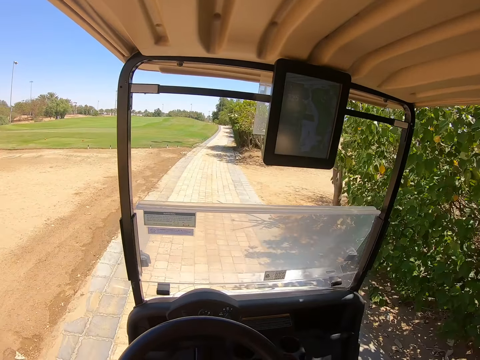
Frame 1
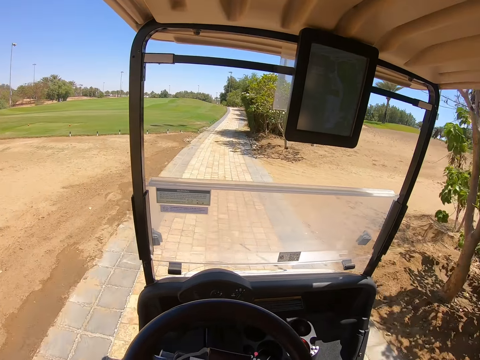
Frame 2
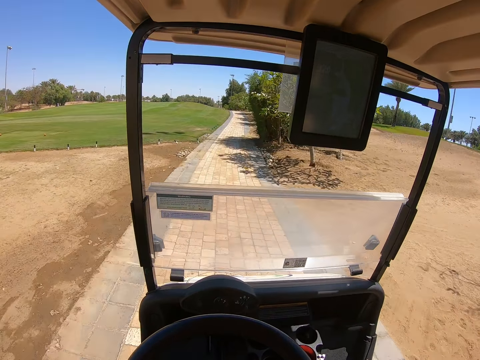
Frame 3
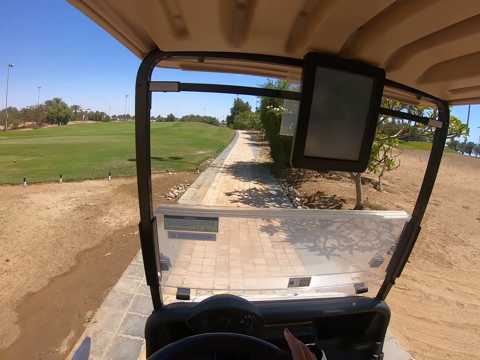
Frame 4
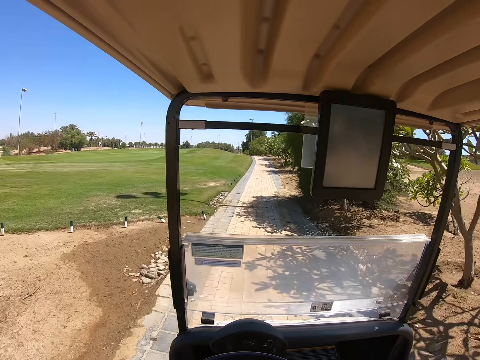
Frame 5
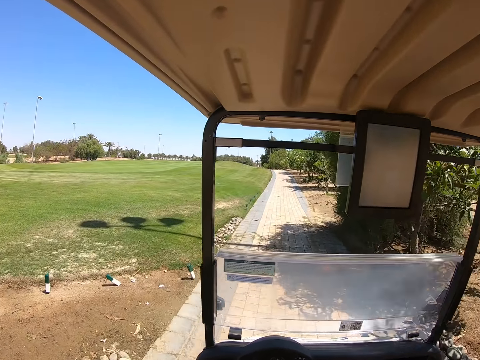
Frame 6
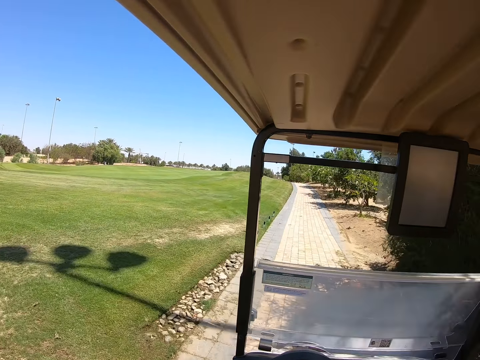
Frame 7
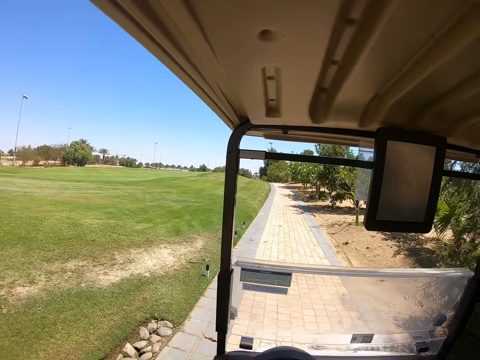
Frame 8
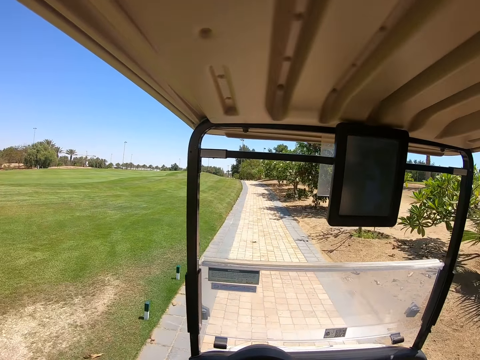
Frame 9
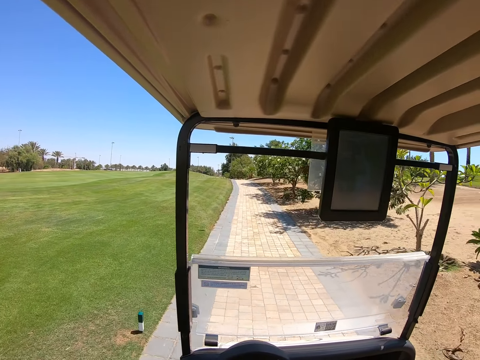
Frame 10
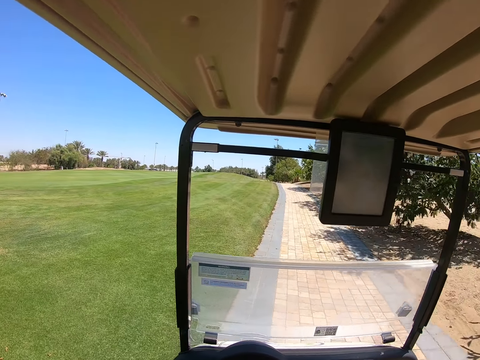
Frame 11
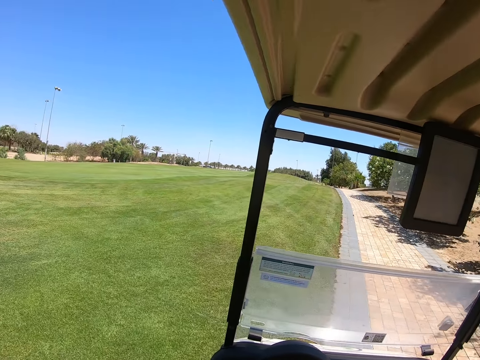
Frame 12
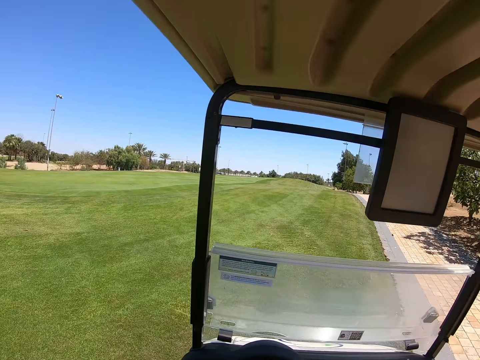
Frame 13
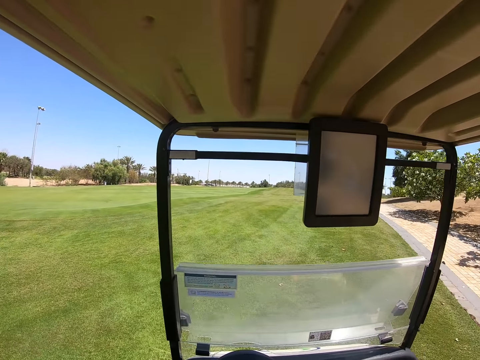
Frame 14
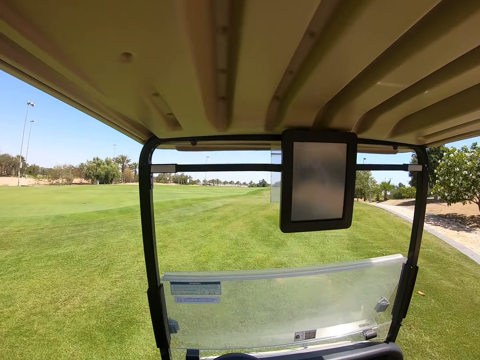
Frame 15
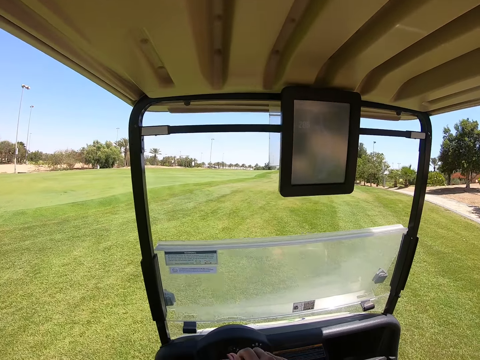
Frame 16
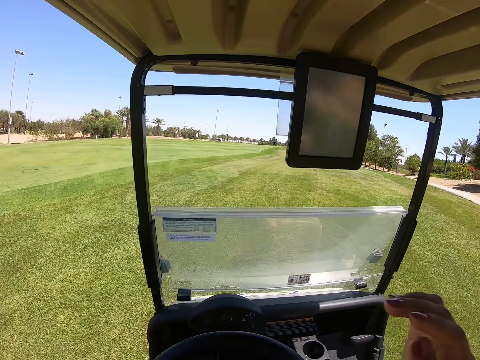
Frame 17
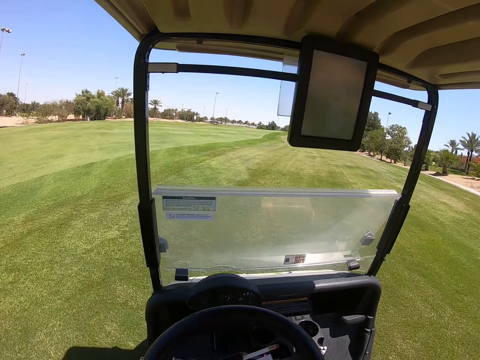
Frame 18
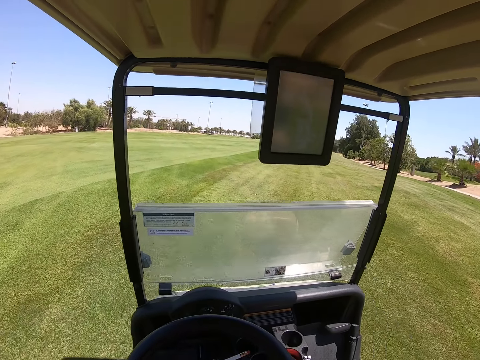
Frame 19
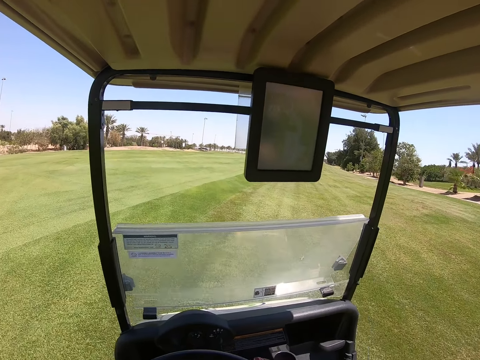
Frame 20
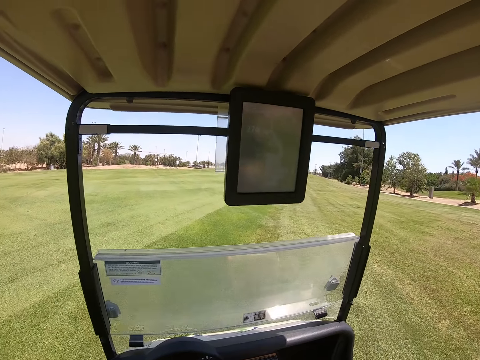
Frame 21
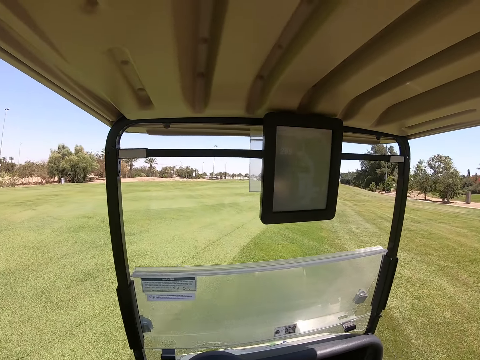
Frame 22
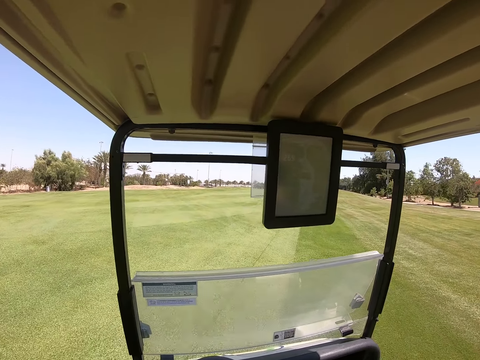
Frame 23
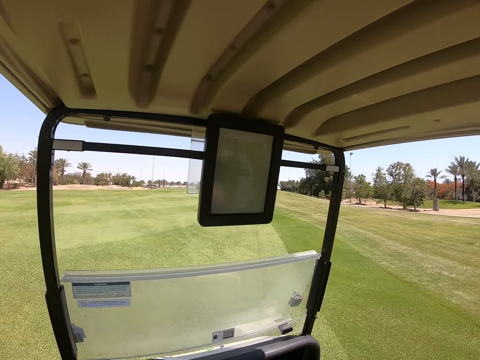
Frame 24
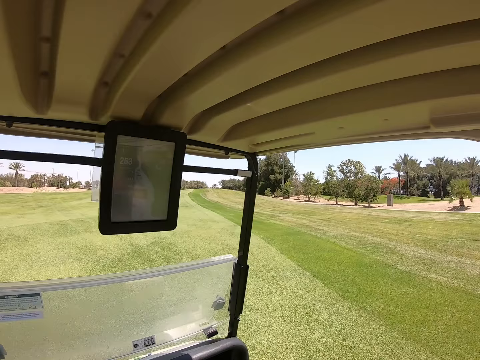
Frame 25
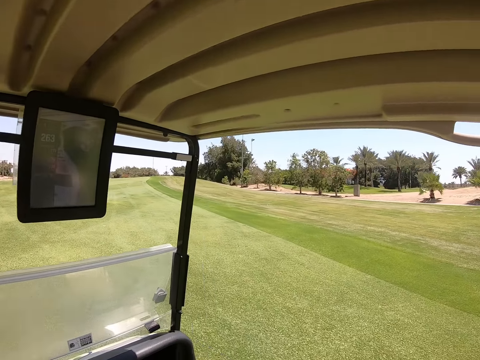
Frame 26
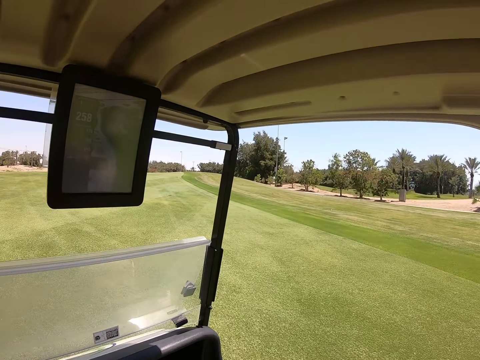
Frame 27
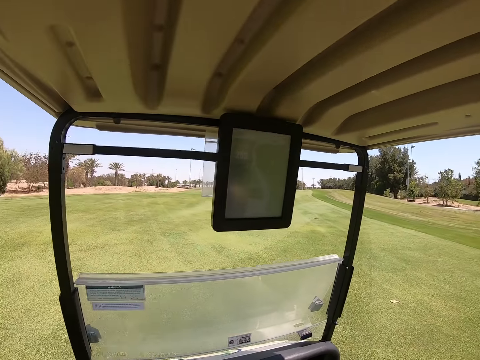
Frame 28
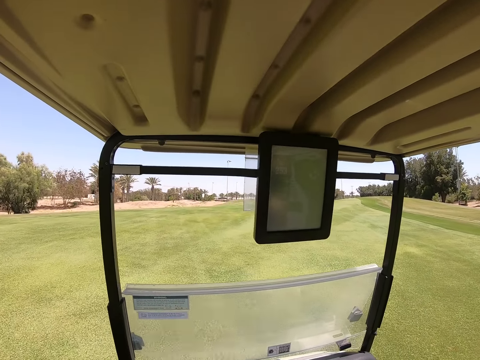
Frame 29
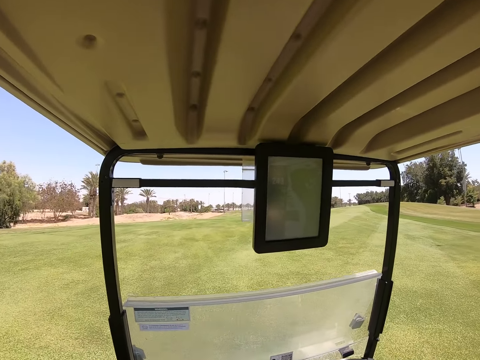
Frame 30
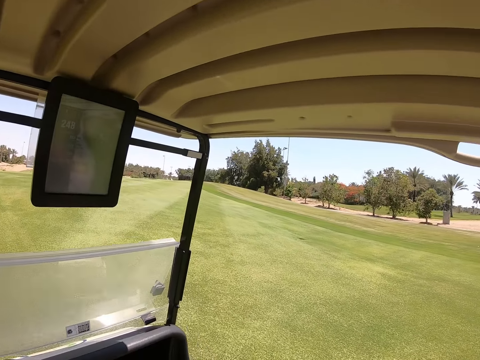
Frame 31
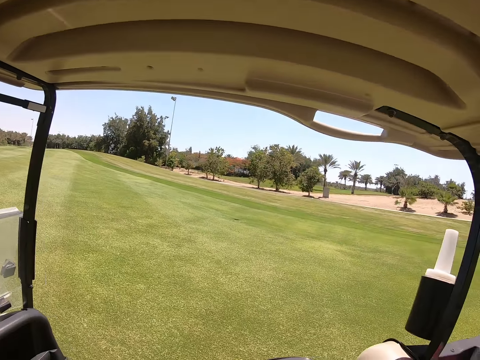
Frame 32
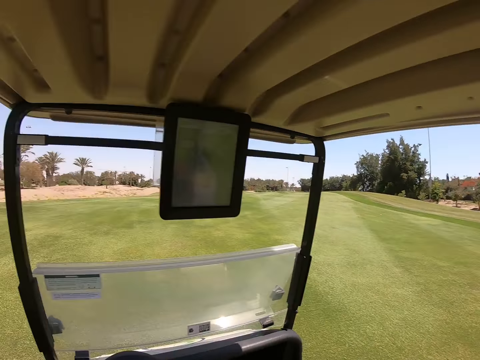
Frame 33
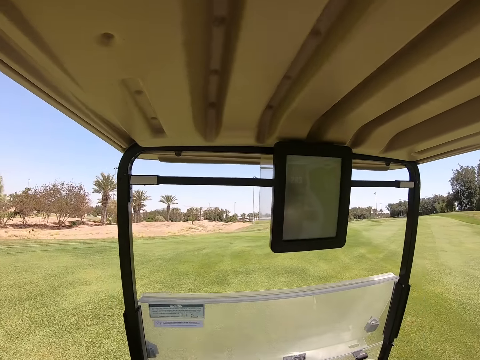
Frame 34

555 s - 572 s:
The camera wearer touches the steering wheel. They drive the golf cart. They put a hand up. They touch the steering wheel. They drive the golf cart.

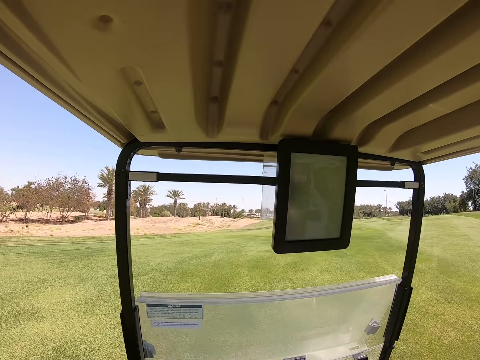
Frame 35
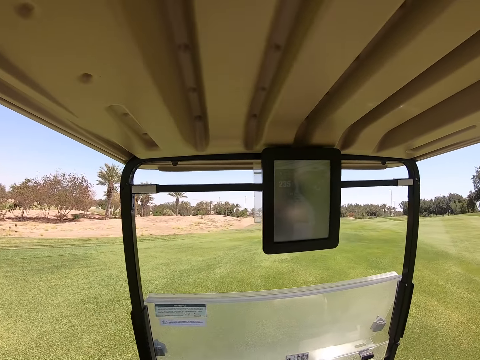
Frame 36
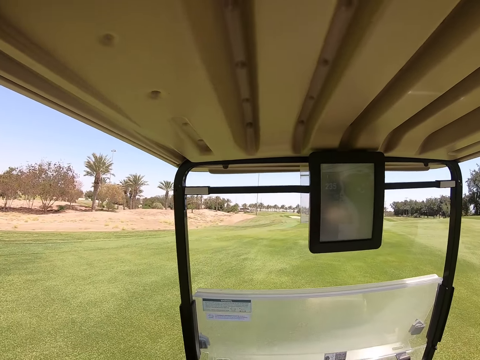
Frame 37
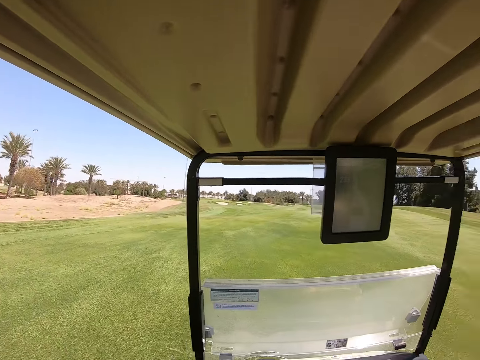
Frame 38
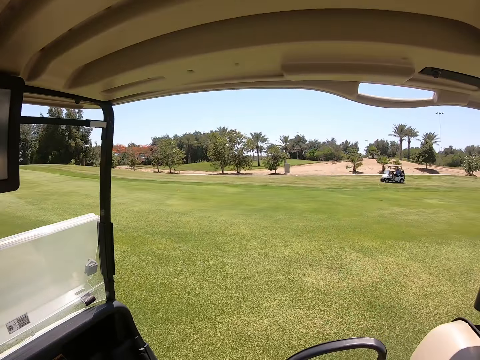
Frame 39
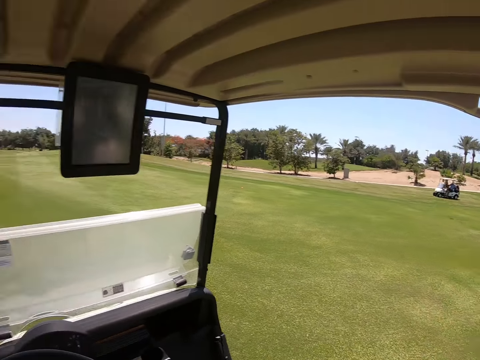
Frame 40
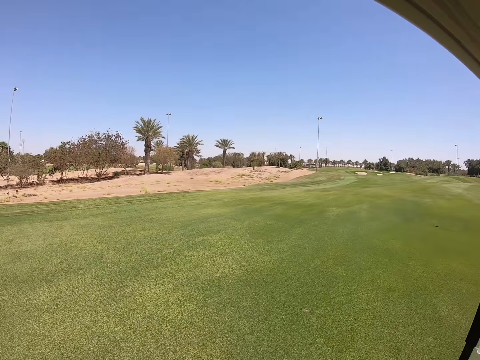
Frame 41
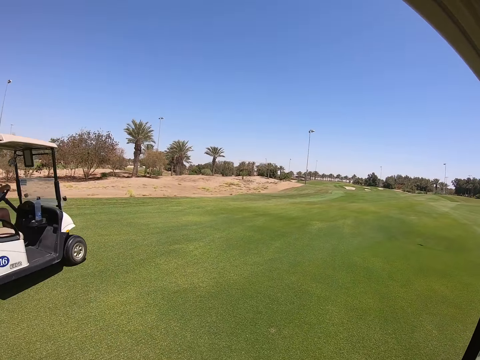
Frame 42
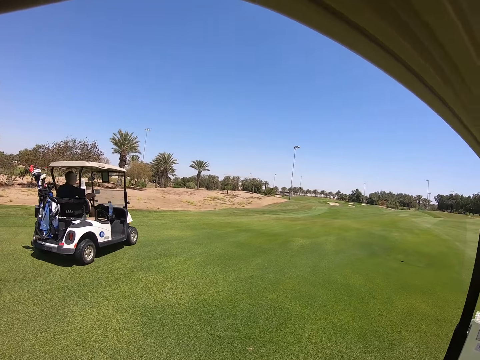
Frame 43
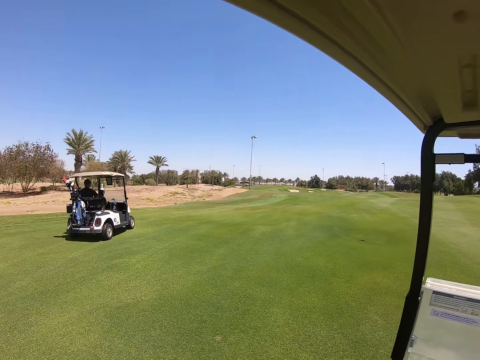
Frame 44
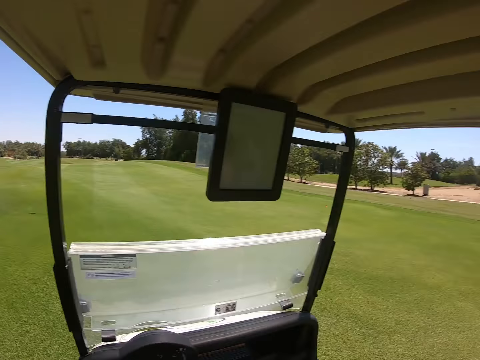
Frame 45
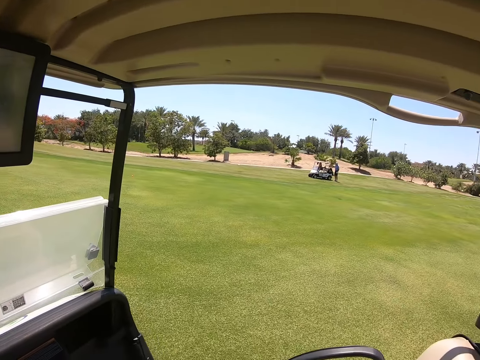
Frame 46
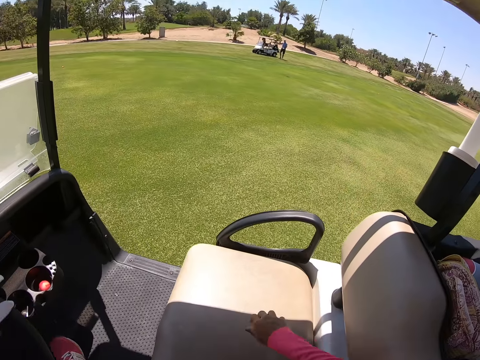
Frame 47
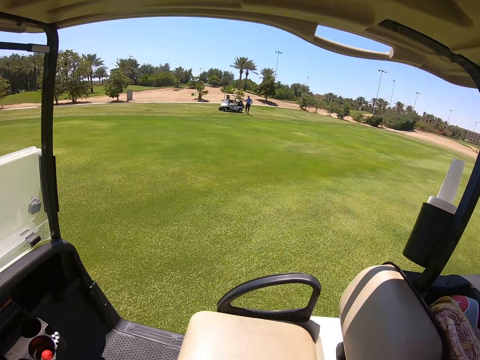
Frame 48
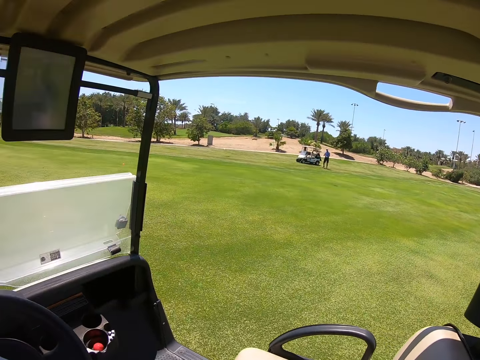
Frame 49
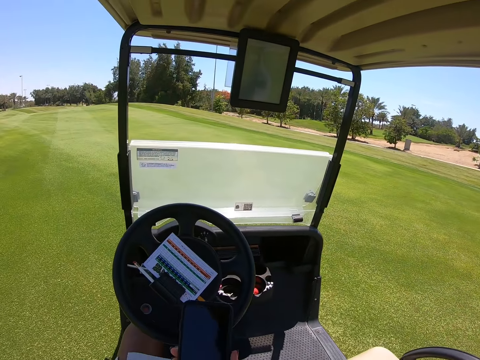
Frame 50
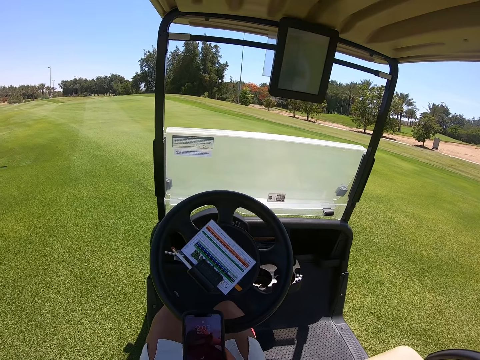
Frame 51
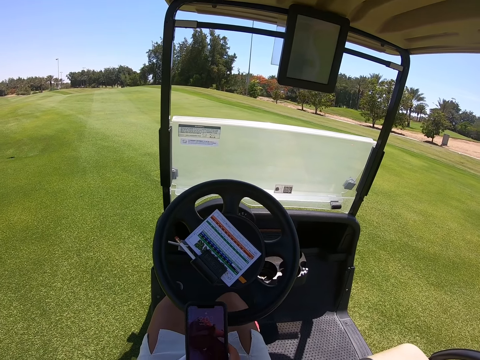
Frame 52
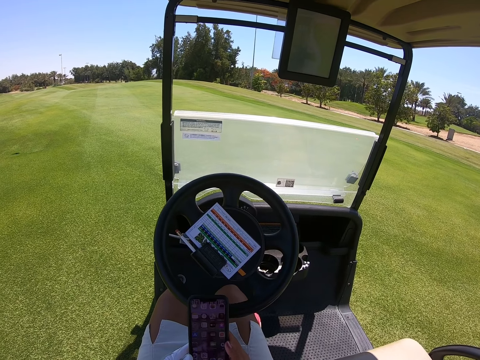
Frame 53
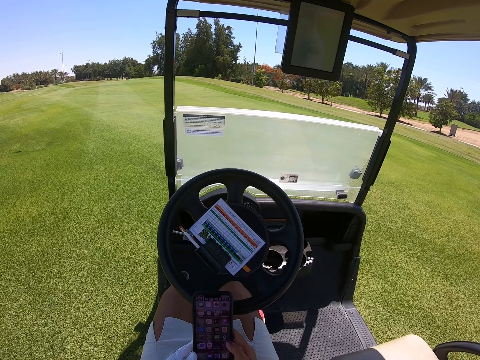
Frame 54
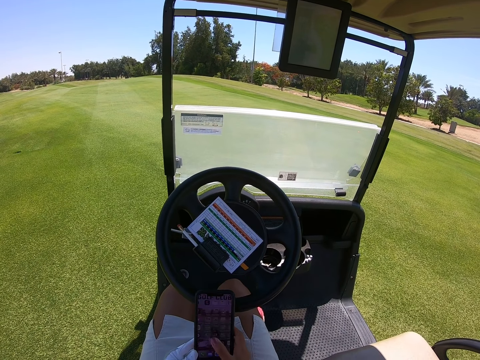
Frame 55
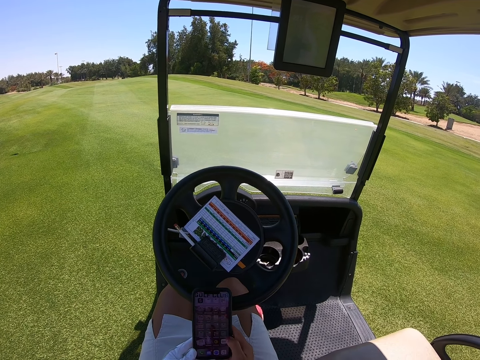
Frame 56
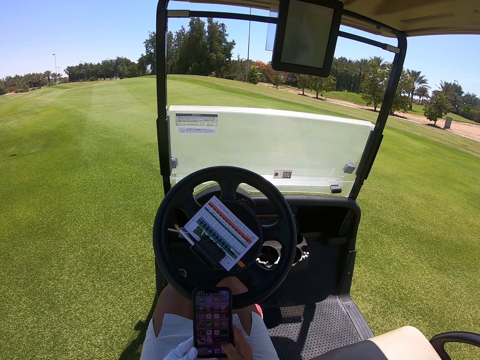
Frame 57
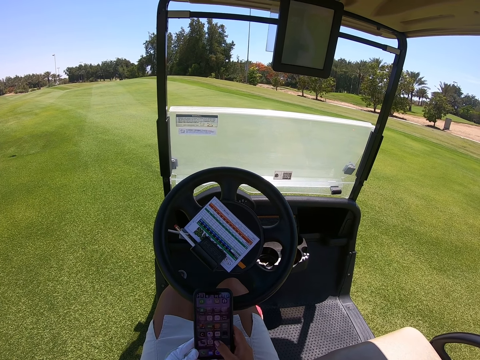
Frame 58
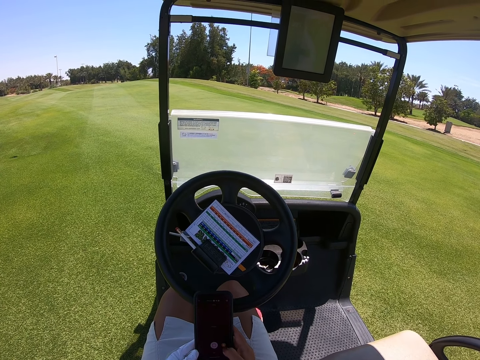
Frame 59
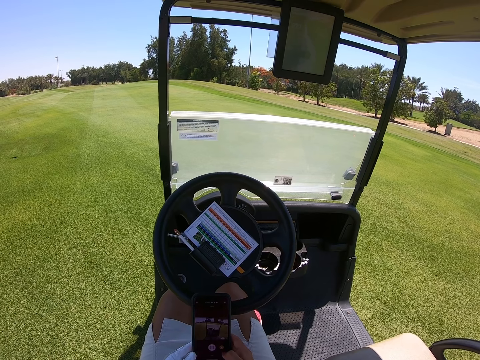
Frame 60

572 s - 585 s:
The camera wearer stops the golf cart on the grass. She picks up her phone on the seat. She holds her phone in her hands. She swipes on the phone.
